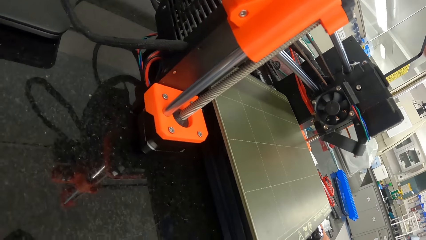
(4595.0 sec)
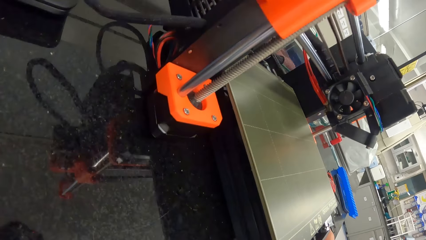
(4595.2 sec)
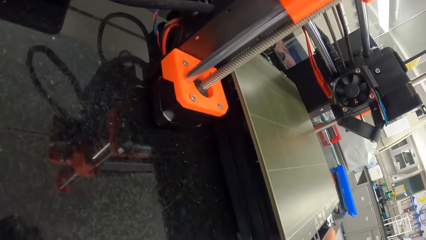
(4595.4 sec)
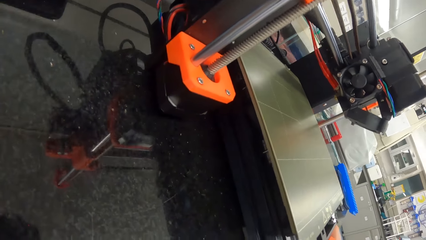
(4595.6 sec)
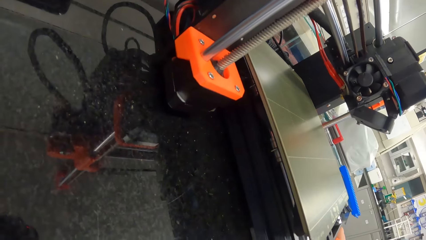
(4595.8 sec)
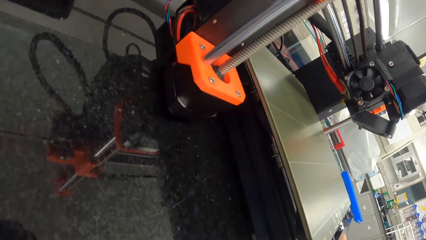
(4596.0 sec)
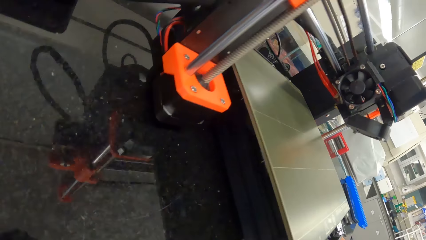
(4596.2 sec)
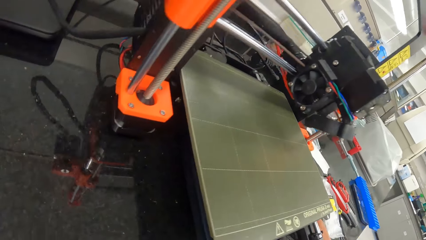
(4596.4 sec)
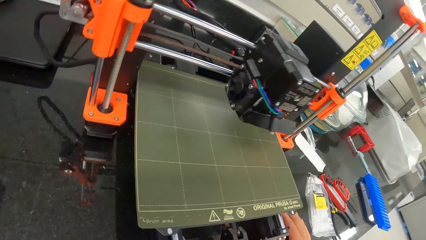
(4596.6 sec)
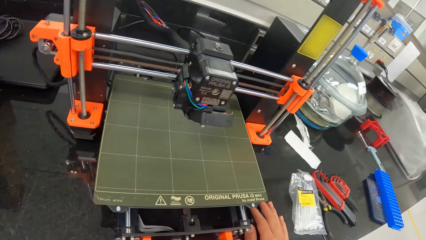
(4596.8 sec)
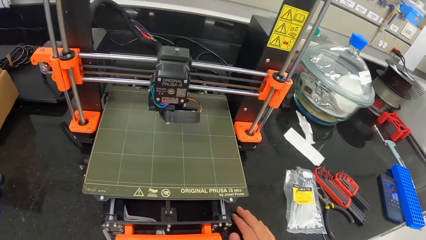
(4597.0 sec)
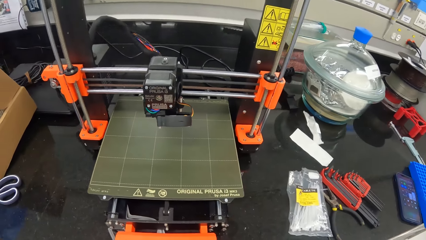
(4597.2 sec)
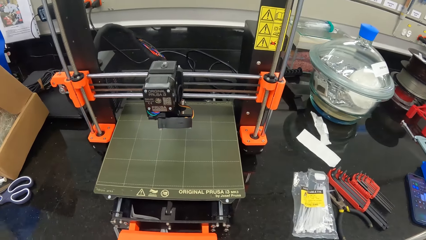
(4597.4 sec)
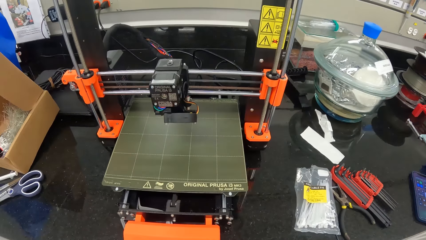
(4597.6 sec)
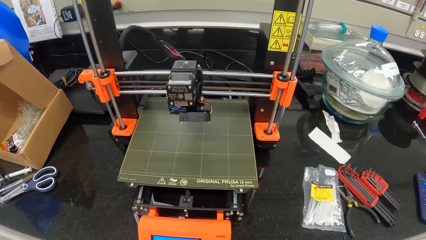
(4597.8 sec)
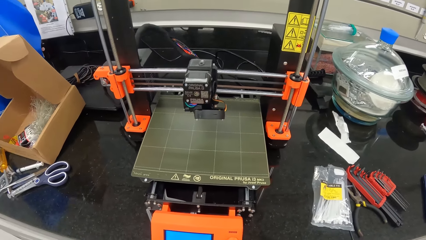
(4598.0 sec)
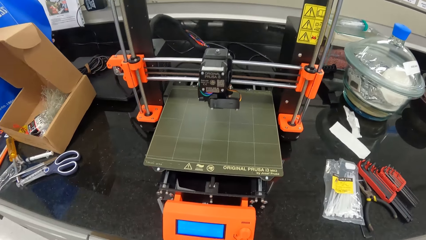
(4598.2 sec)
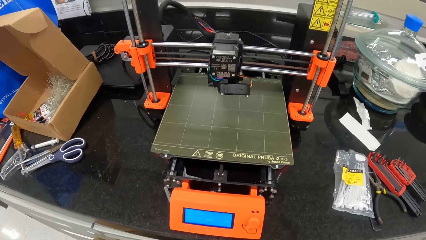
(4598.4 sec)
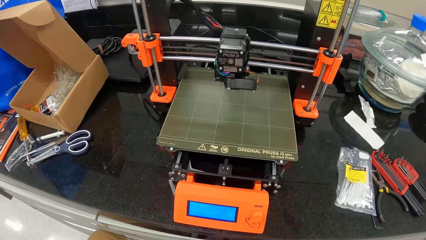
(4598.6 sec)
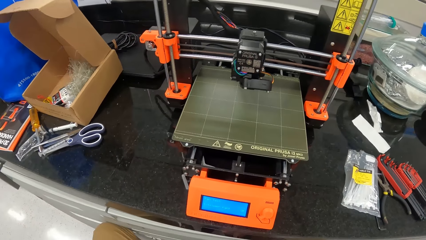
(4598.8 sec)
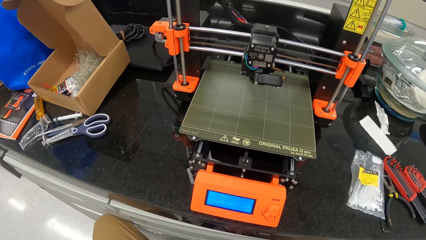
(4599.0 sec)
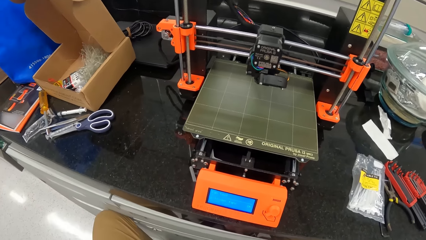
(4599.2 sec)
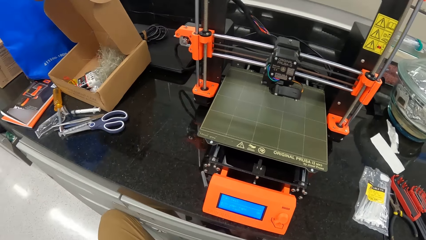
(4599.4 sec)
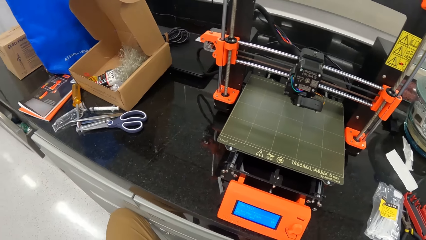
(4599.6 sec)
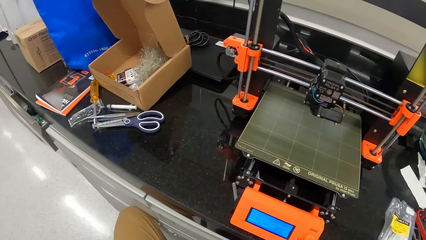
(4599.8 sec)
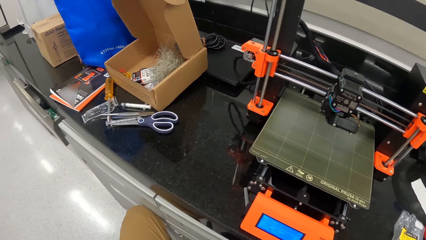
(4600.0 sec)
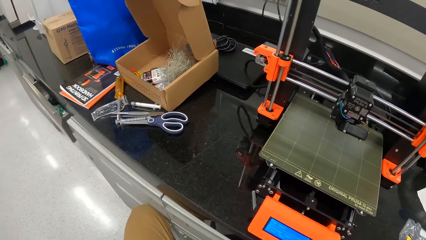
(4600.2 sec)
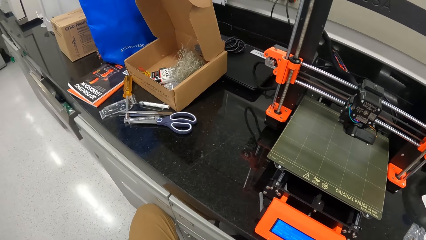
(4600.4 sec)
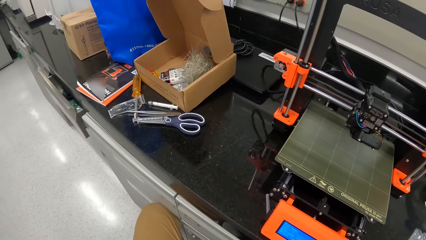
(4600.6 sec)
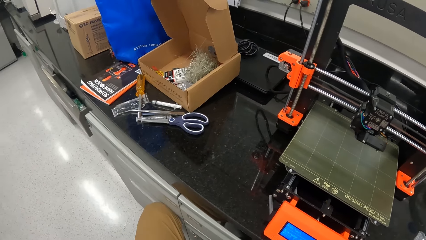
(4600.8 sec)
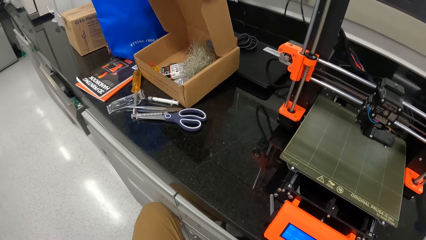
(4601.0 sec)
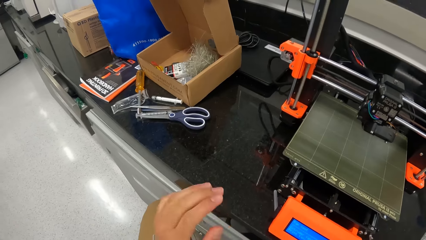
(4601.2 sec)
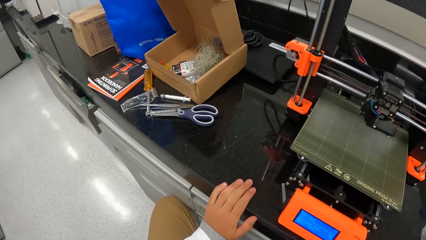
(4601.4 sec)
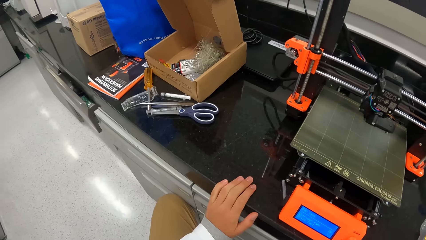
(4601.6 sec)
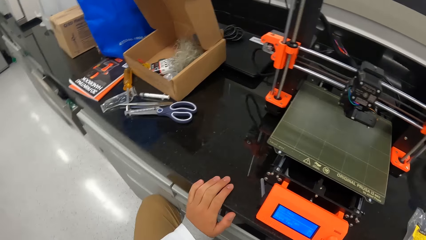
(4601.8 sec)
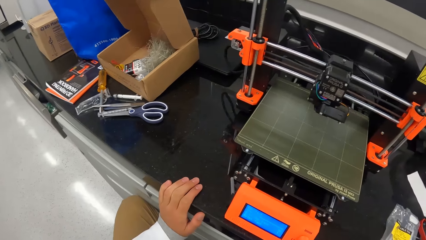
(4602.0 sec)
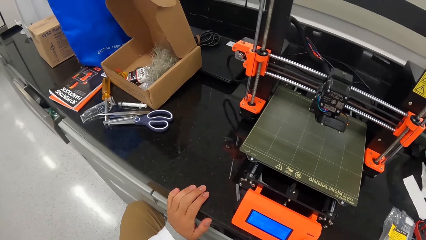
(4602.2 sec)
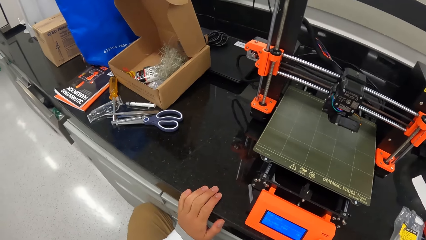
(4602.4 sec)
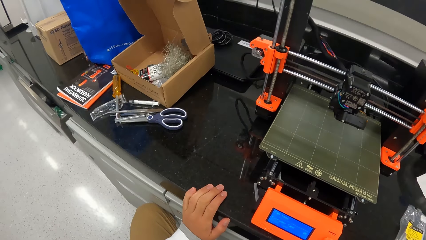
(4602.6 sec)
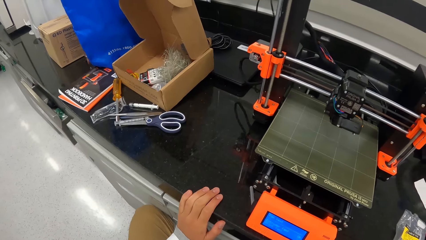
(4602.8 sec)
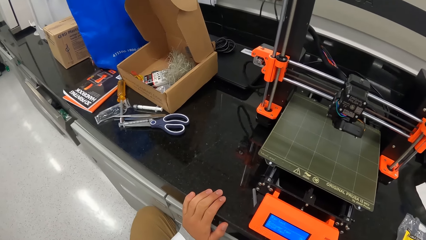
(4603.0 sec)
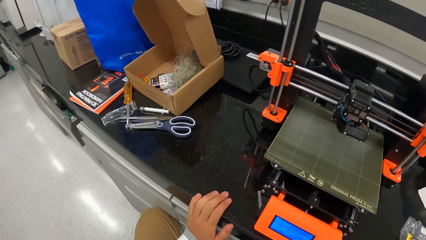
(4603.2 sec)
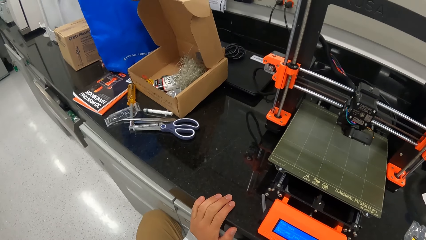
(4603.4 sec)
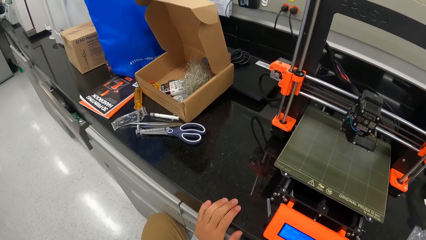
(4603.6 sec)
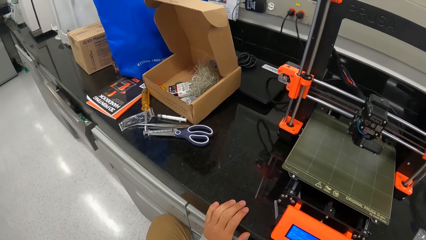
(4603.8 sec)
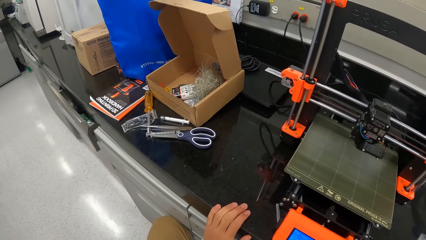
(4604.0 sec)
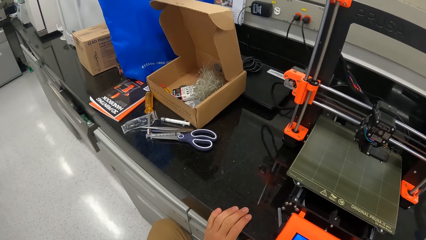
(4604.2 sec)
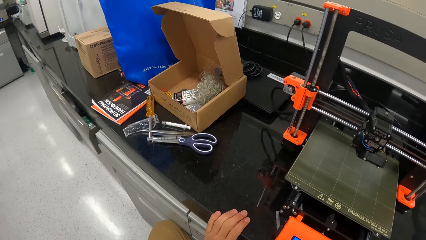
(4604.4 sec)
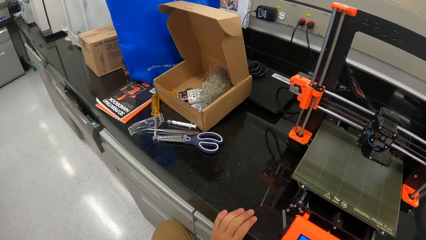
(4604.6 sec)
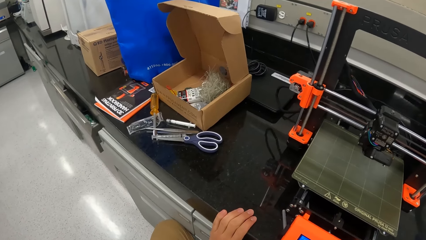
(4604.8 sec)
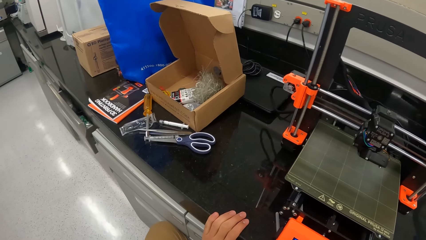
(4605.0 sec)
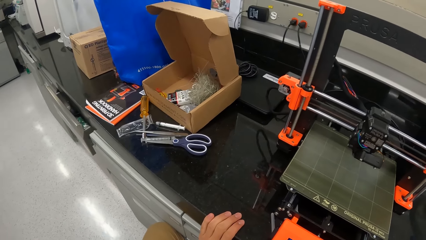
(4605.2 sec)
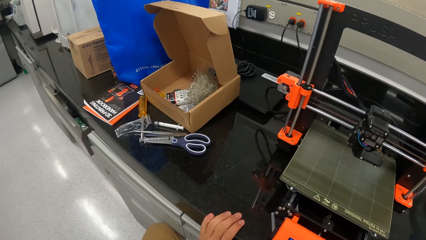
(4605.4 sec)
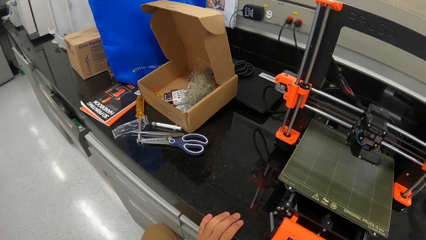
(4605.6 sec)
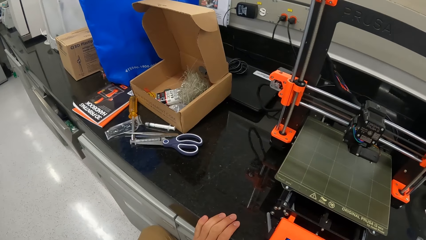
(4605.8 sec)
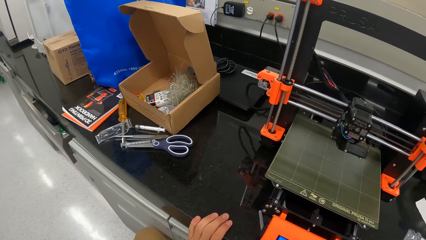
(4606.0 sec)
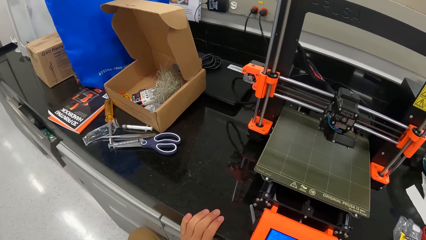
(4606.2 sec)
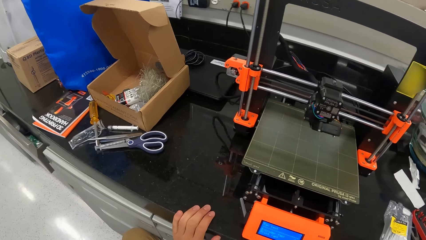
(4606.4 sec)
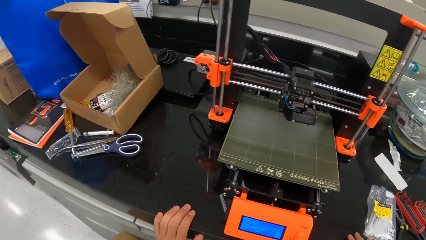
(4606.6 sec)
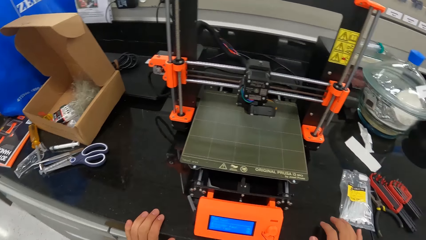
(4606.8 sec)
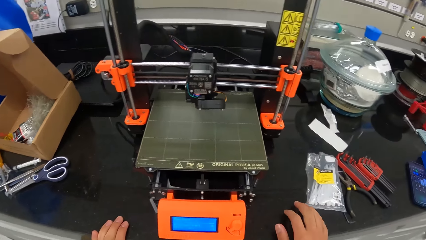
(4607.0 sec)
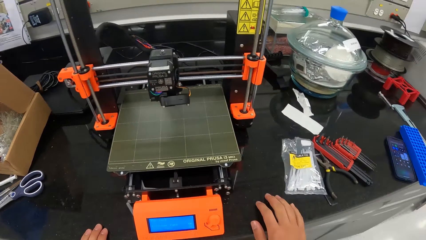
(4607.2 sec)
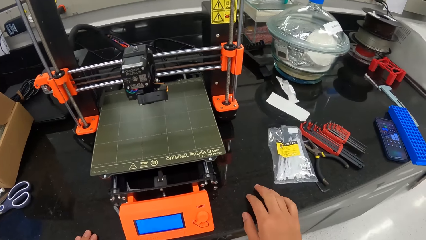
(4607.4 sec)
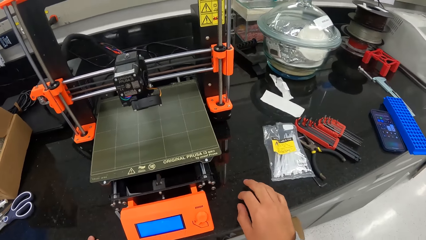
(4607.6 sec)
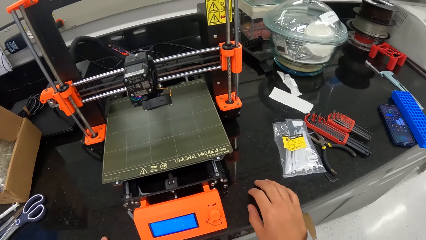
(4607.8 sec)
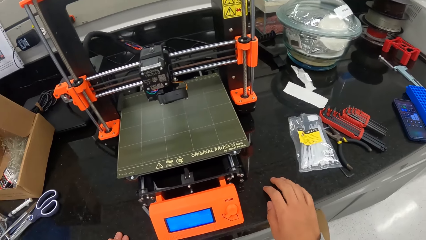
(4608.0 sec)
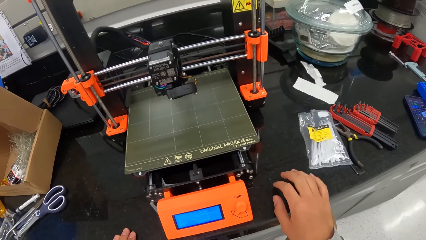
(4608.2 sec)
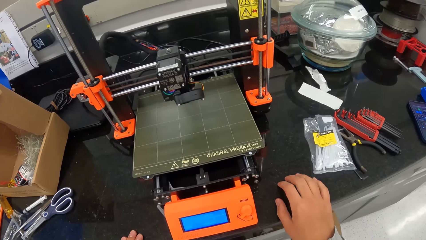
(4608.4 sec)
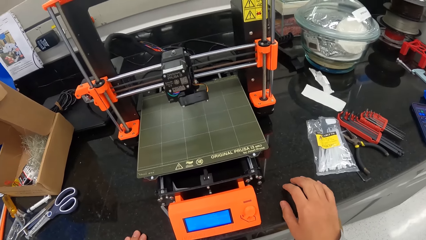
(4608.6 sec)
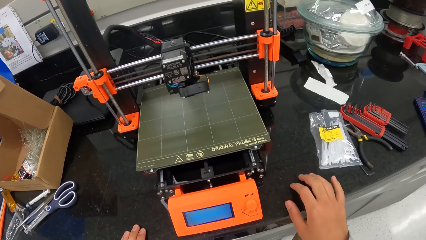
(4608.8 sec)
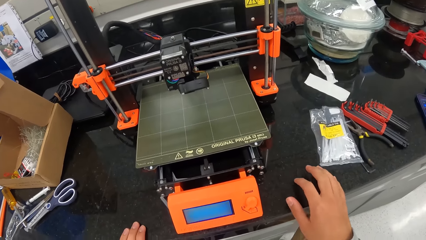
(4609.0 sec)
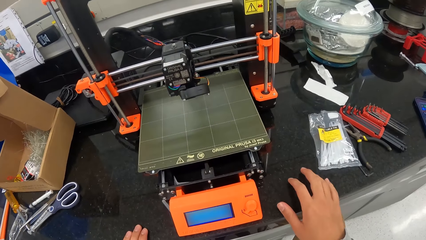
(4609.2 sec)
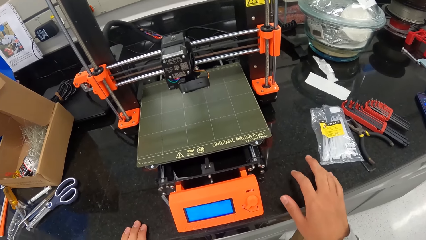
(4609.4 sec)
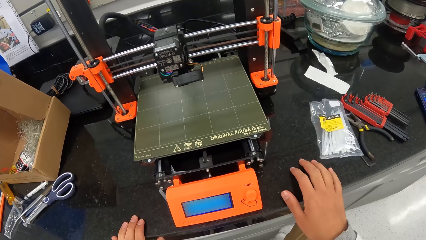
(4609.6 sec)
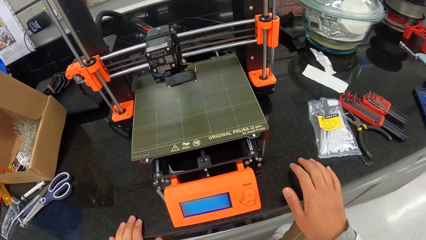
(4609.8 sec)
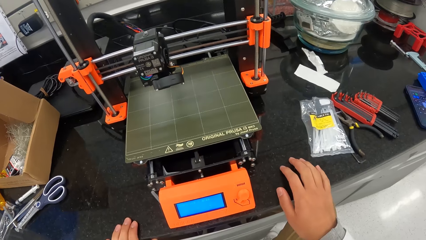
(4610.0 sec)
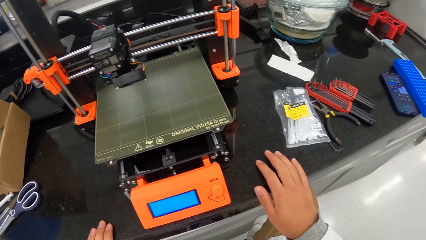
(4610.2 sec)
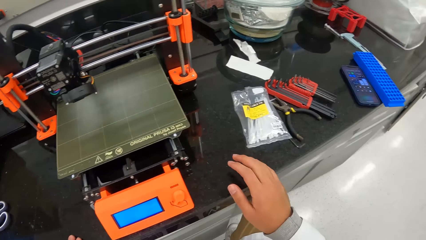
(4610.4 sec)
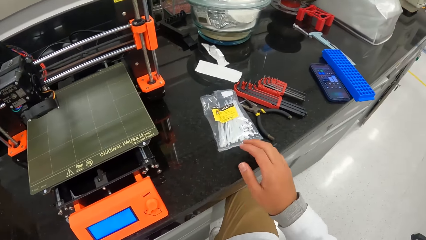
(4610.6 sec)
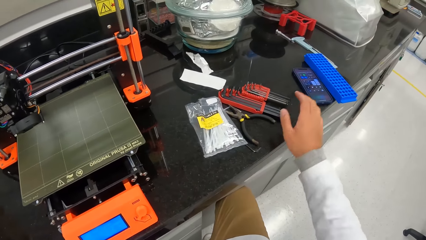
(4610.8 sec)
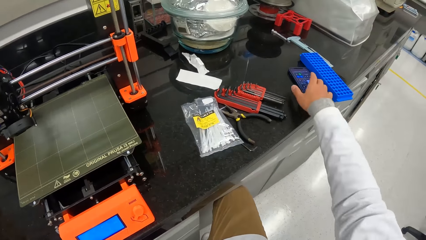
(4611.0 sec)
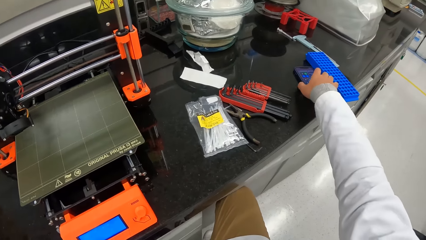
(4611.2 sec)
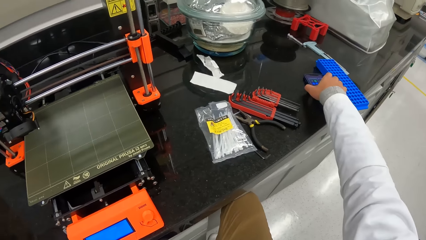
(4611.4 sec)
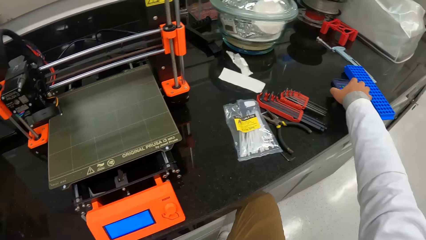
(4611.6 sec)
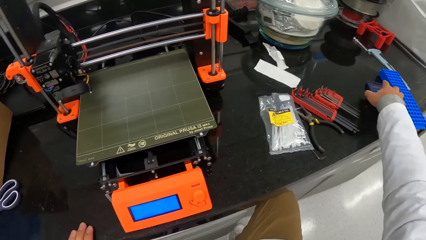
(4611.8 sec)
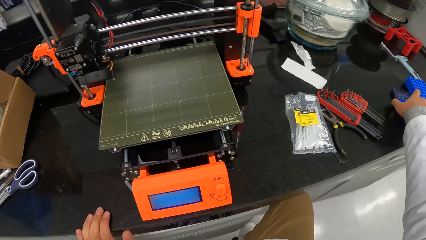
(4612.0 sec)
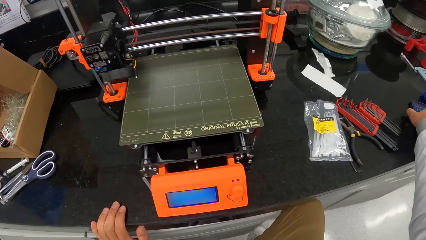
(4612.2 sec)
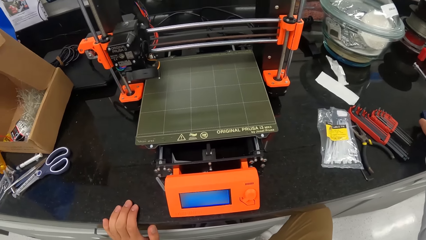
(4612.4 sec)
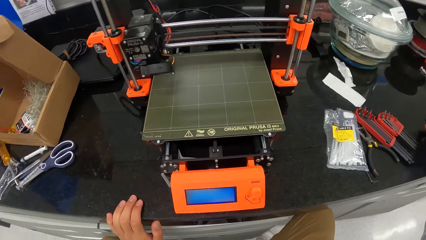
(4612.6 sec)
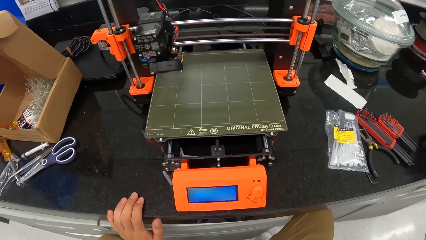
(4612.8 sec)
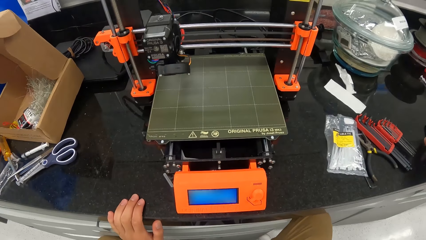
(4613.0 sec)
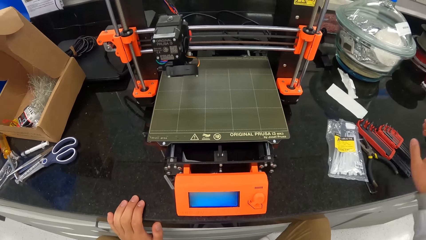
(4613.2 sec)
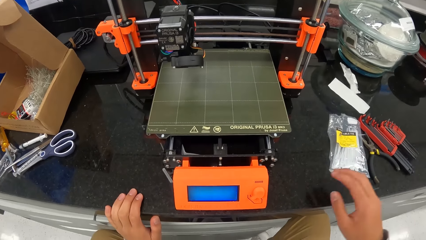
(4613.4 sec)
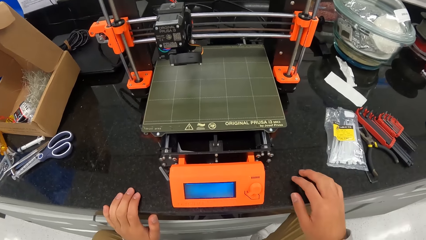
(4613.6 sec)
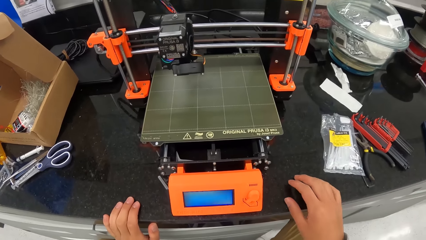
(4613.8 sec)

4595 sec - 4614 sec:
The camera wearer places his left hand on the countertop. He places both hands on the table. He scrolls the phone on the table. He touches the mobile phone on the table with his right hand.
